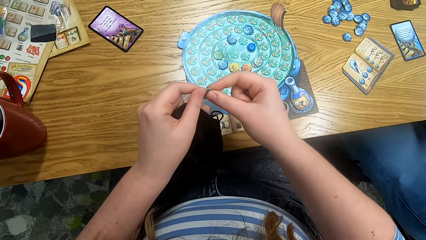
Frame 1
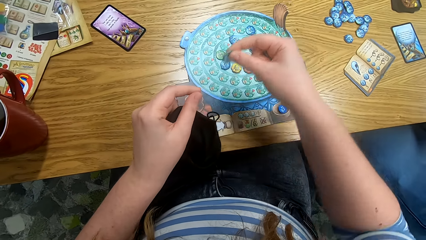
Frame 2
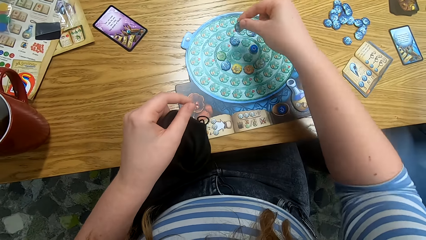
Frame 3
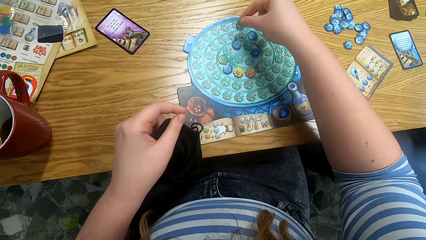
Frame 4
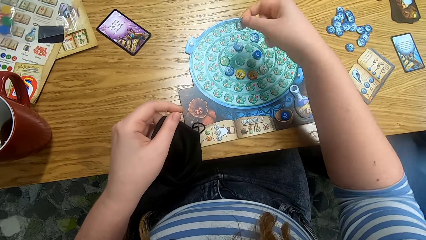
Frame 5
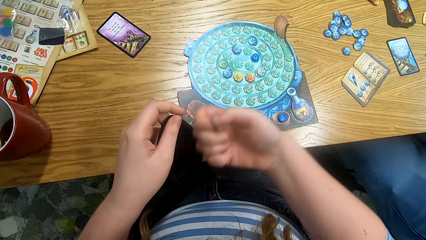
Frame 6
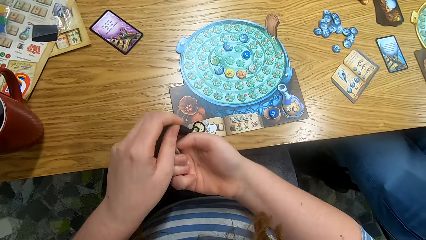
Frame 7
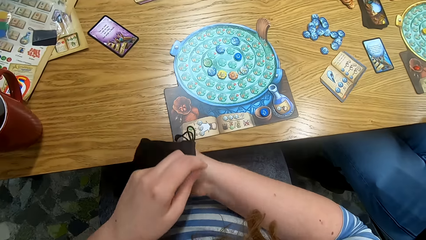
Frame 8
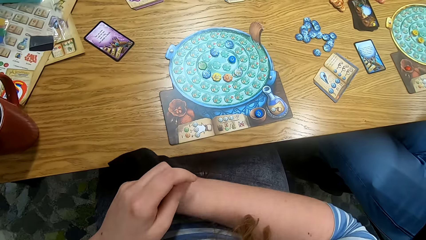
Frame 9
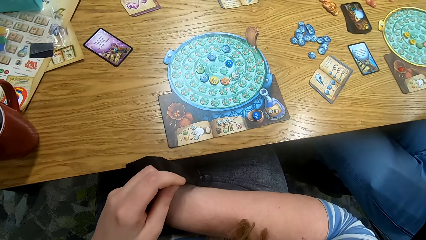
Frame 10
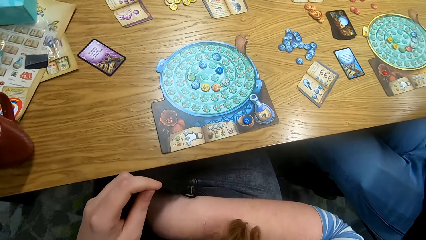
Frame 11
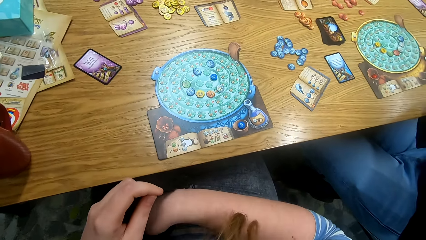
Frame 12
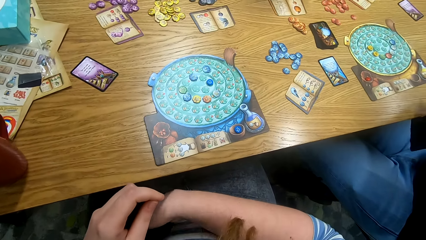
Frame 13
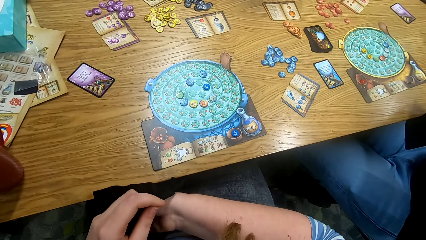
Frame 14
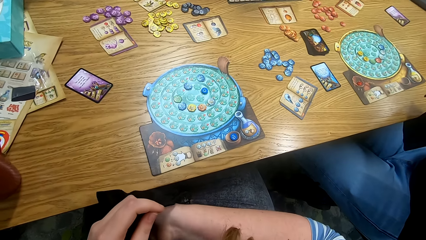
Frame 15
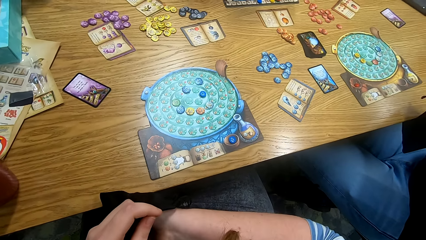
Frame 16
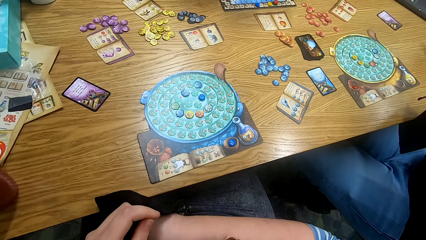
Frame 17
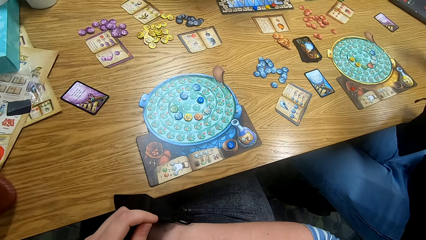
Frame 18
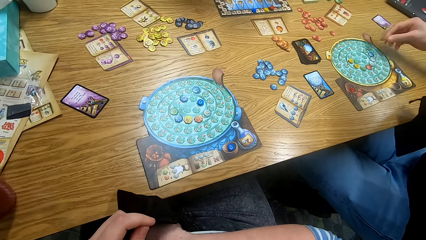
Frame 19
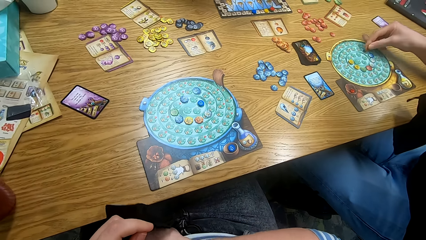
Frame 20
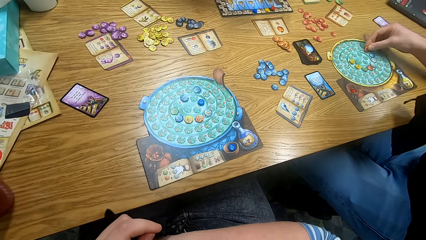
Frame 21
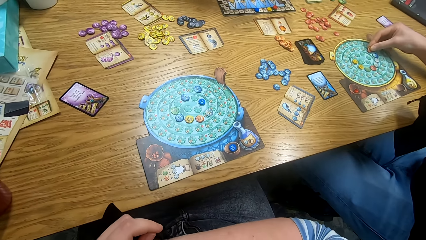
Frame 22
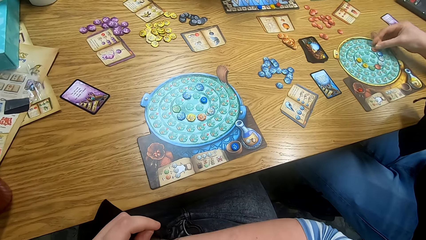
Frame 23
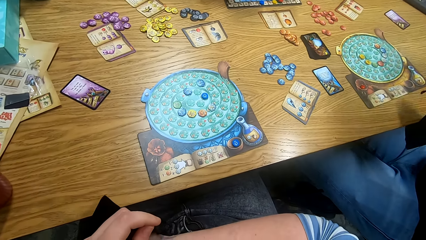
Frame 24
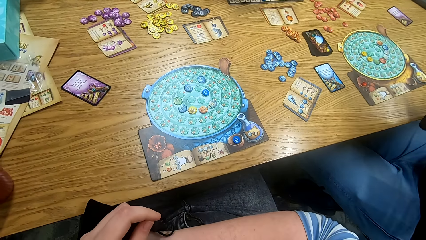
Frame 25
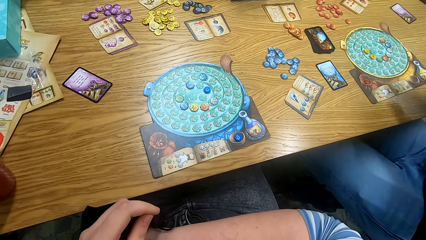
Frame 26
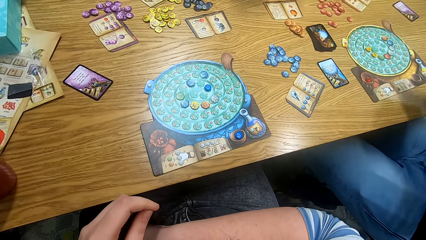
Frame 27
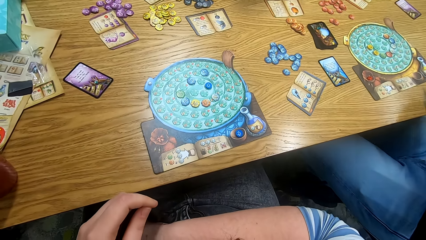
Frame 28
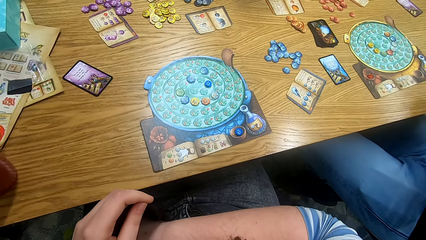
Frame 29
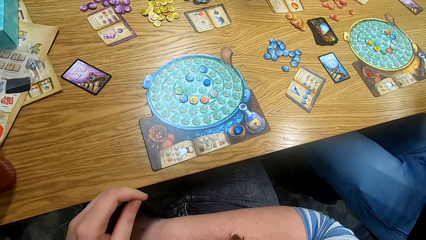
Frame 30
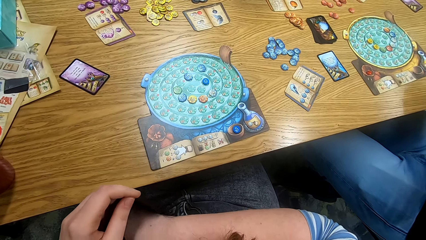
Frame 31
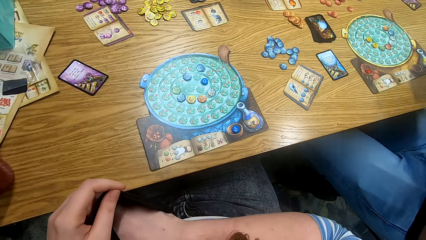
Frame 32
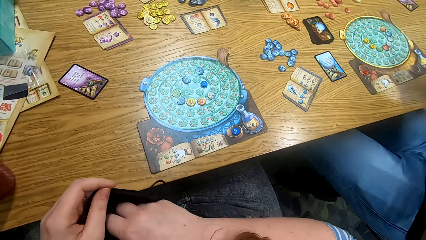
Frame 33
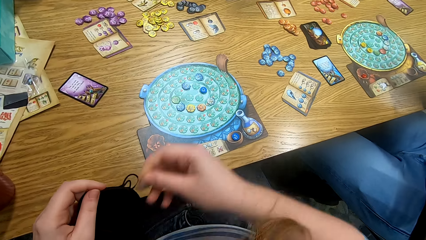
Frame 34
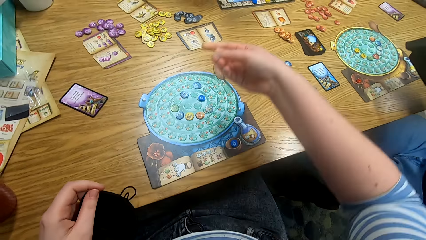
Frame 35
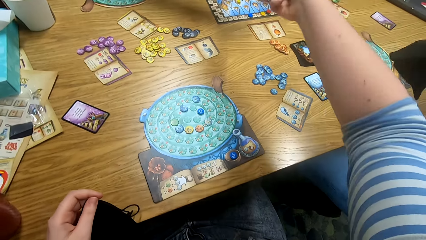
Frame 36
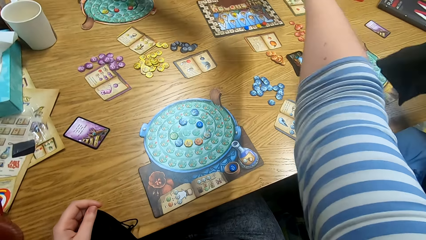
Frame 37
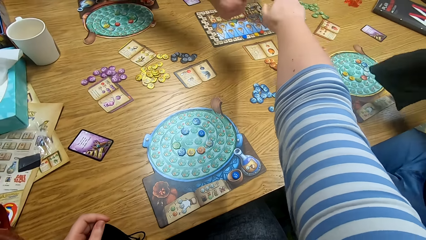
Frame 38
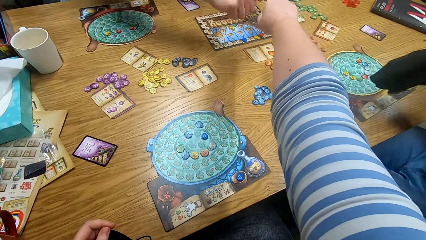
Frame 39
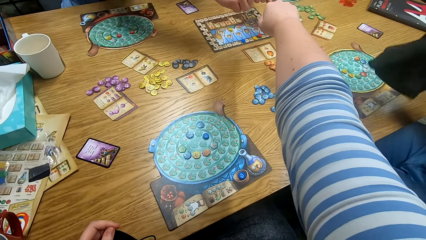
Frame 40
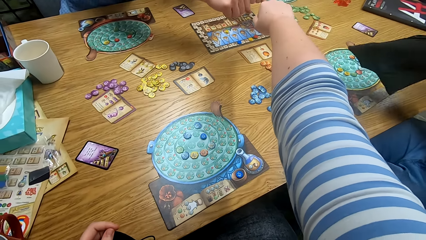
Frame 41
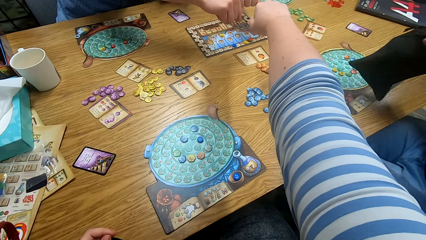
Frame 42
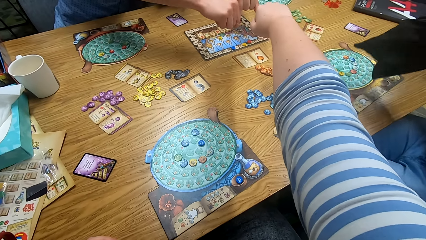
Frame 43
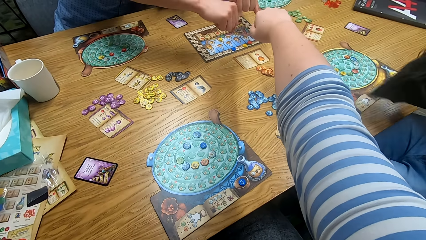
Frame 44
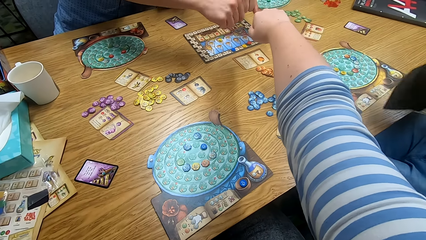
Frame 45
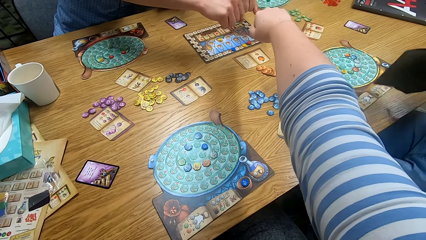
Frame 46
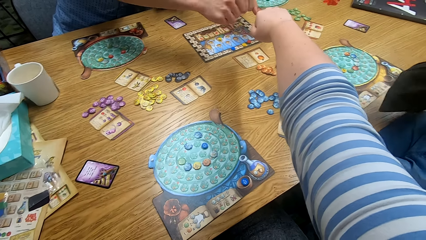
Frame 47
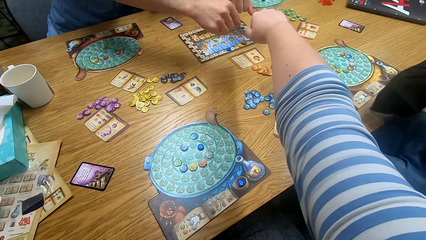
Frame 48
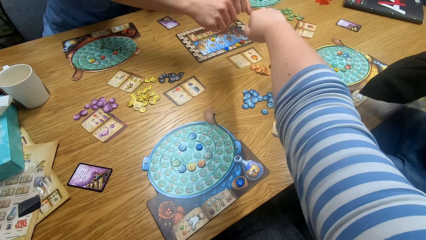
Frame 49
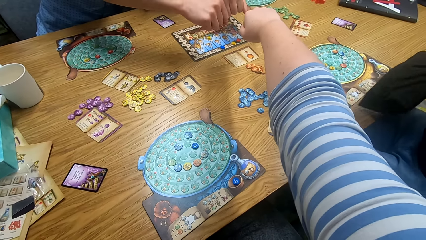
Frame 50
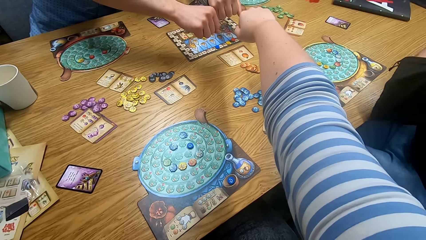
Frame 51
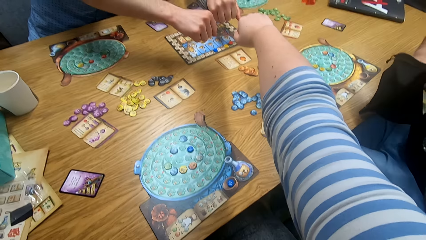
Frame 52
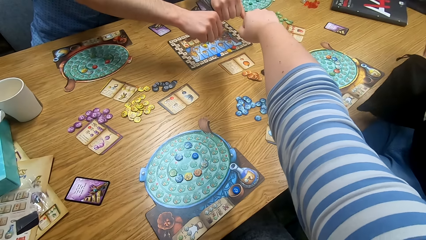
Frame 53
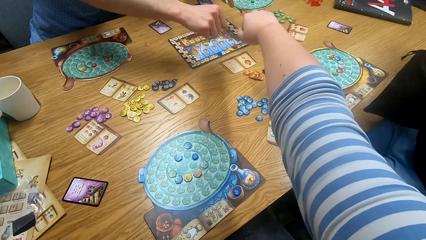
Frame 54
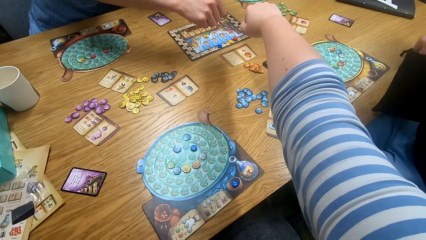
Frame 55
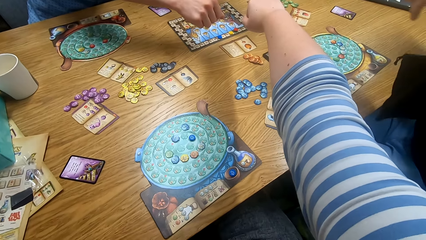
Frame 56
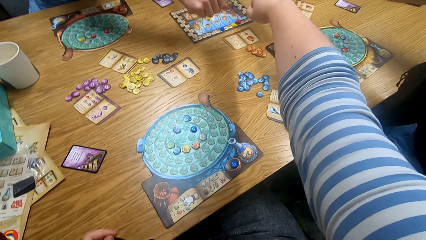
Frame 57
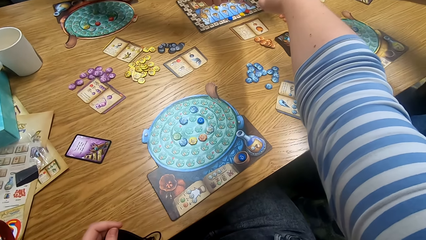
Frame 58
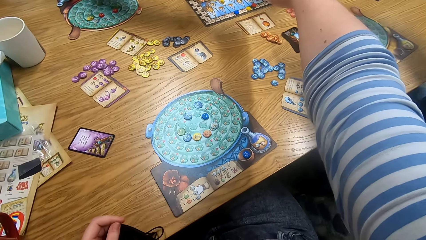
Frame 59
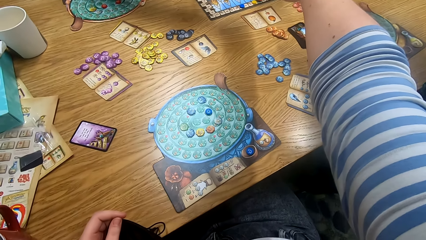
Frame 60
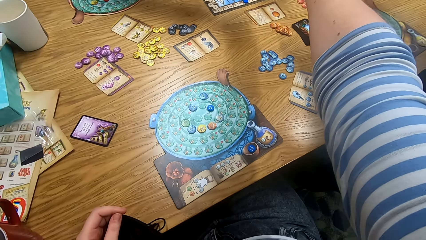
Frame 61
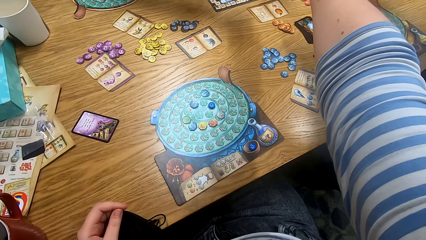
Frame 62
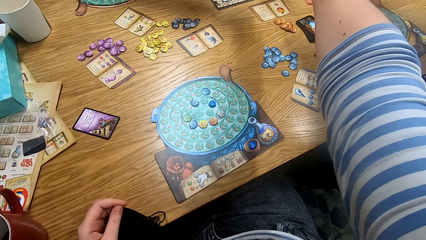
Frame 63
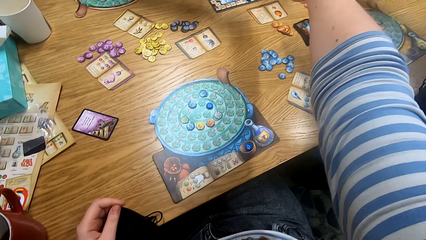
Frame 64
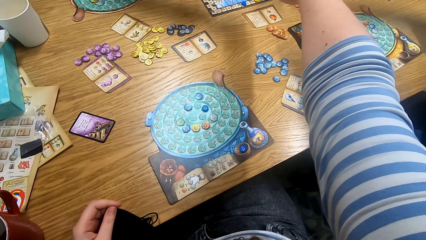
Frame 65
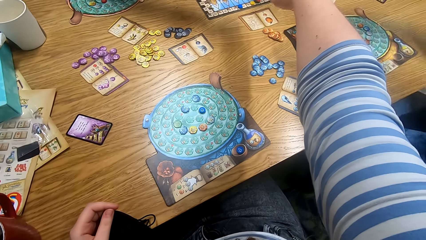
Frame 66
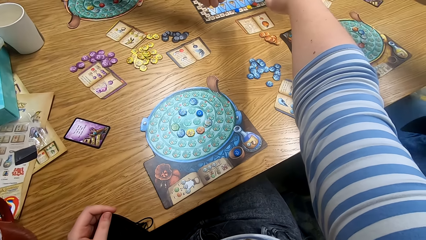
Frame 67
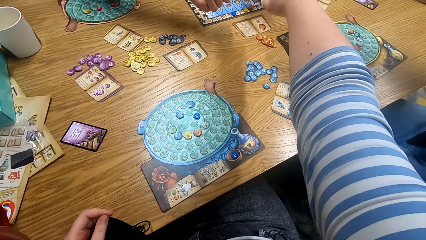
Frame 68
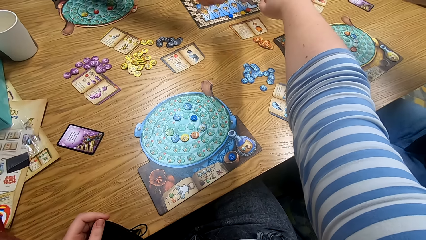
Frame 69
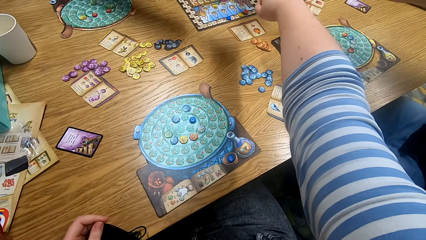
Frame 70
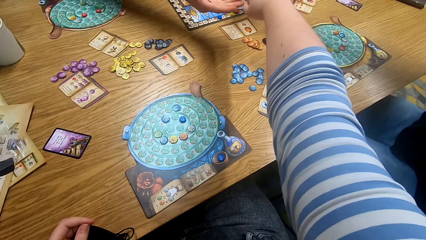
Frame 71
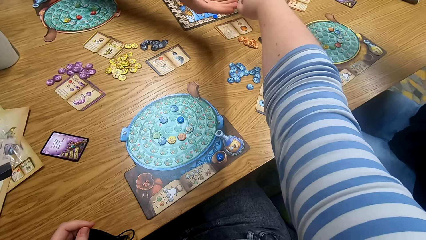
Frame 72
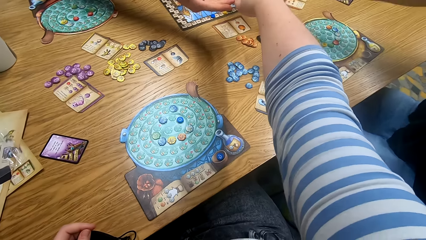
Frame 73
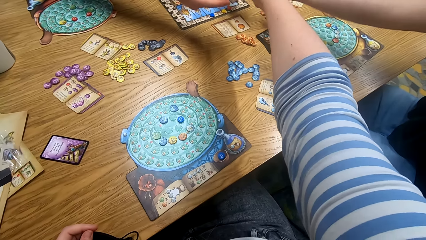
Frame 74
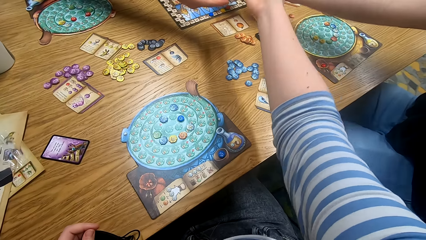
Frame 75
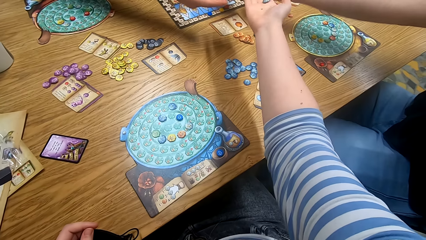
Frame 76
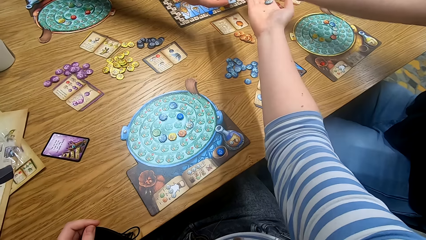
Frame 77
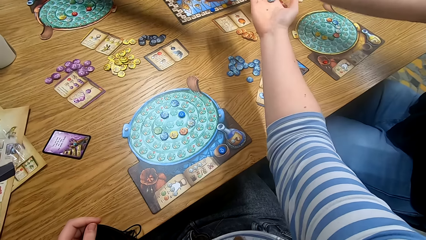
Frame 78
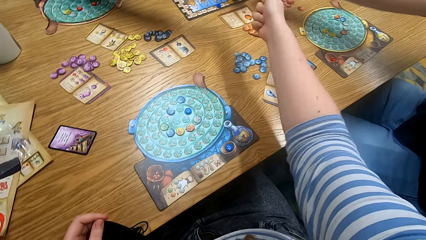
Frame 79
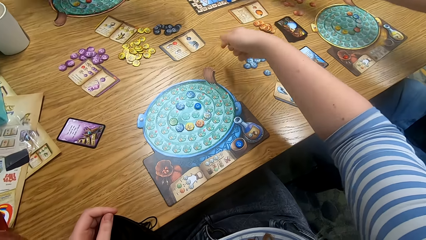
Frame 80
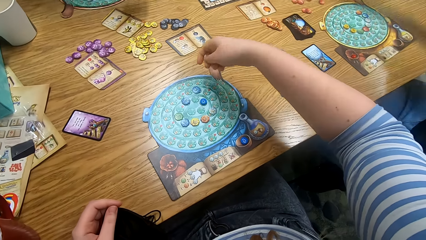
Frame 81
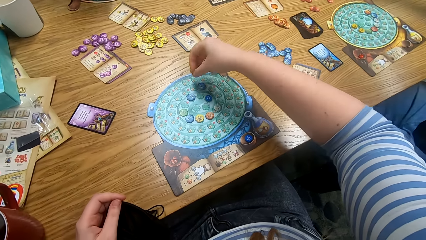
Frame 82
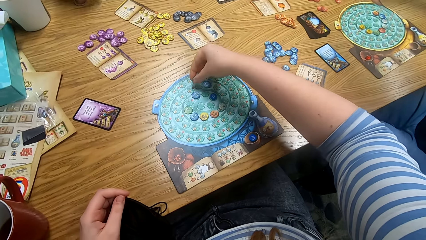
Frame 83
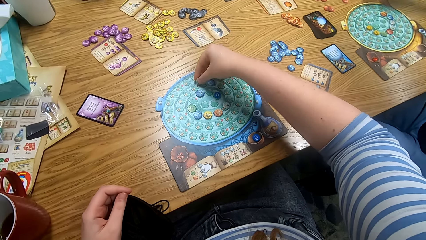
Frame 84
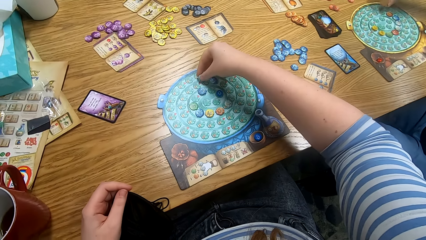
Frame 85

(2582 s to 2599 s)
The camera wearer plays something. He dips his right hand in the bag. A man places the token on the board. The man plays something. The camera wearer straightens his right hand in the middle of the table. The man shakes the bag with tokens. Another man straightens his right hand in the middle of the table. A third man straightens his hand in the middle of the table. The second man unfolds the fist. The camera wearer unfolds the fist. The first man unfolds the fist. The camera wearer shows the token in his hand. The second man shows the token in his hand. The camera wearer plays something.
